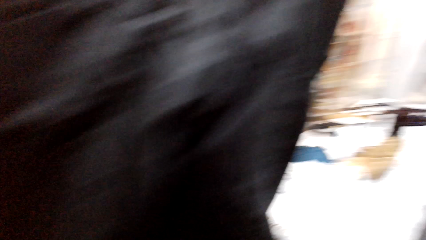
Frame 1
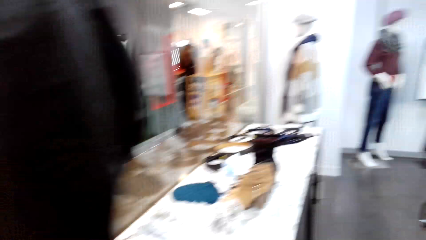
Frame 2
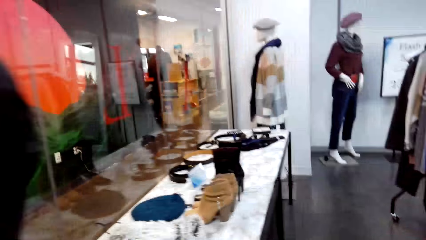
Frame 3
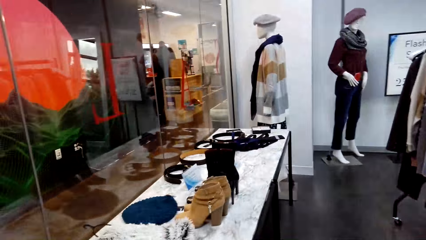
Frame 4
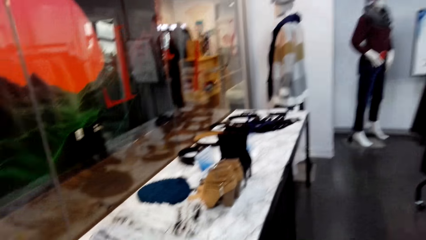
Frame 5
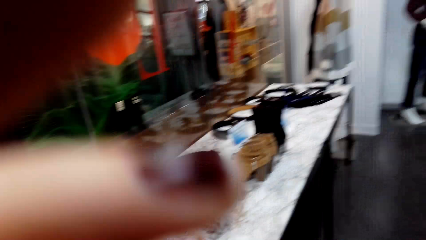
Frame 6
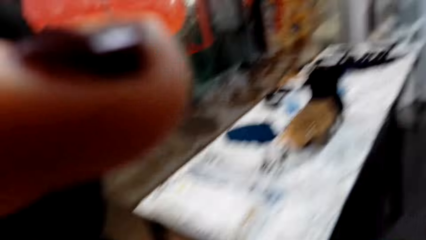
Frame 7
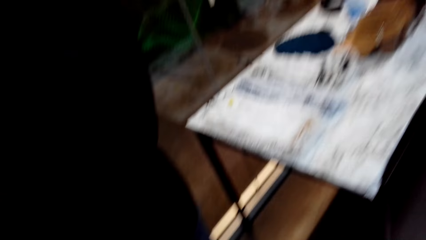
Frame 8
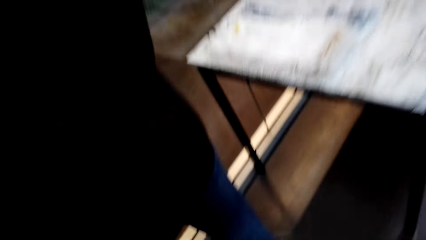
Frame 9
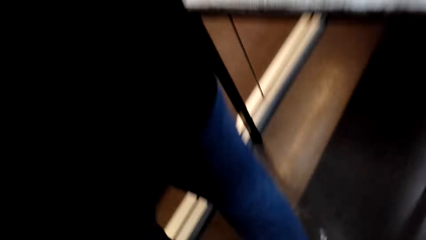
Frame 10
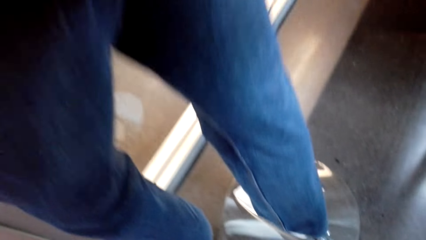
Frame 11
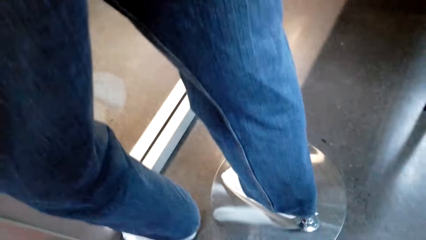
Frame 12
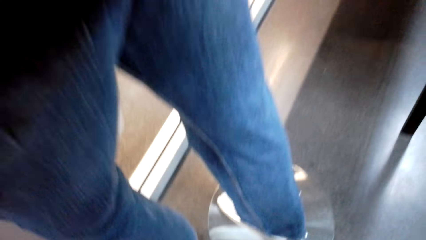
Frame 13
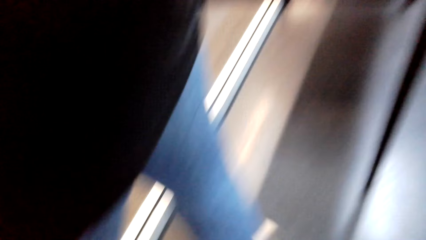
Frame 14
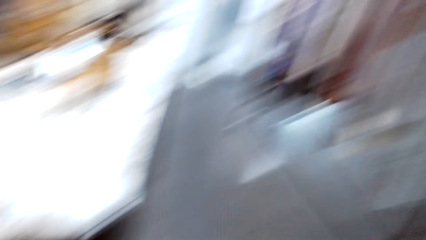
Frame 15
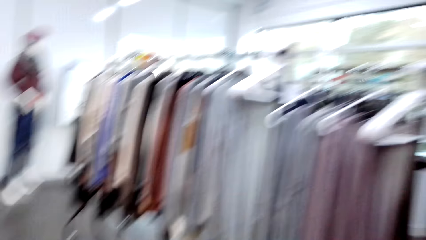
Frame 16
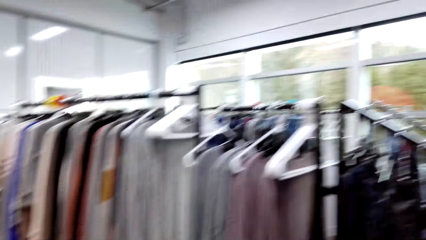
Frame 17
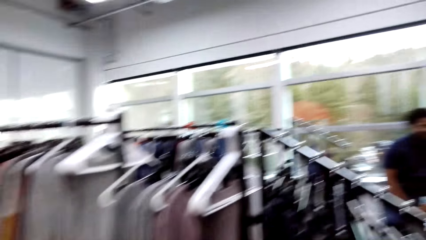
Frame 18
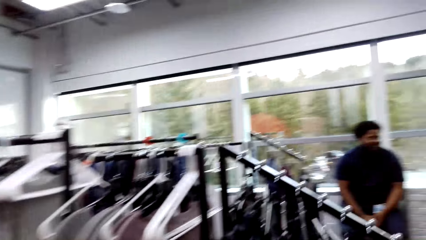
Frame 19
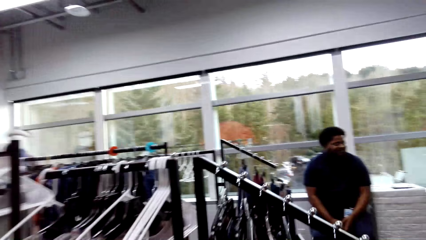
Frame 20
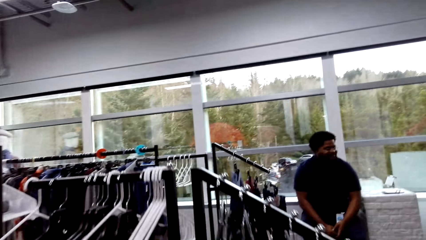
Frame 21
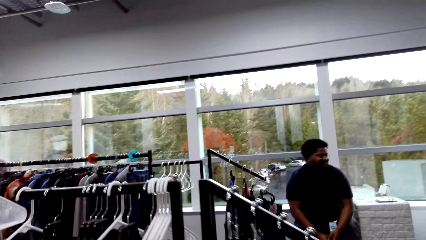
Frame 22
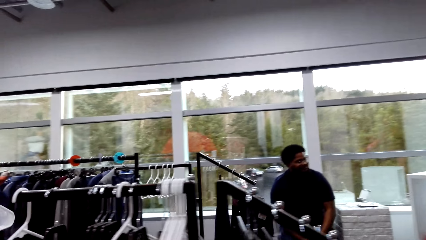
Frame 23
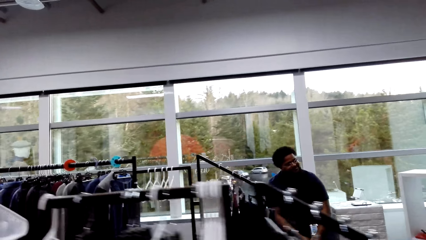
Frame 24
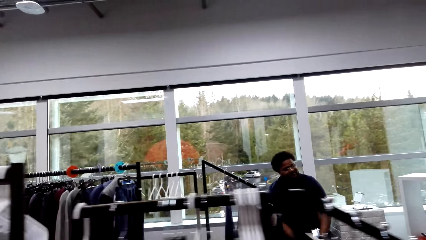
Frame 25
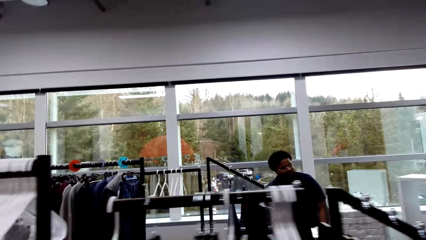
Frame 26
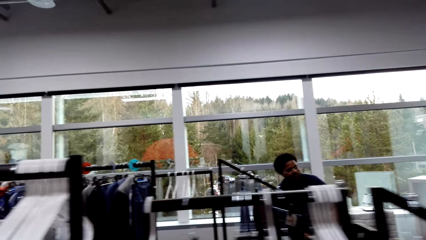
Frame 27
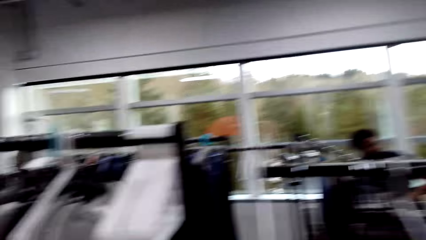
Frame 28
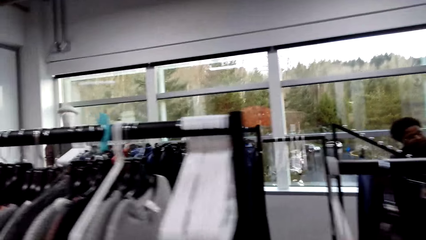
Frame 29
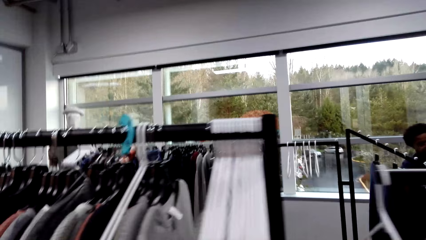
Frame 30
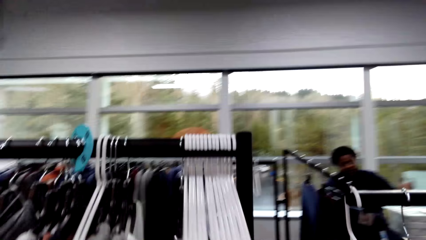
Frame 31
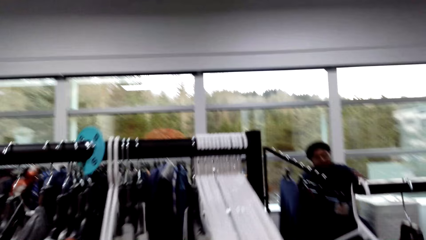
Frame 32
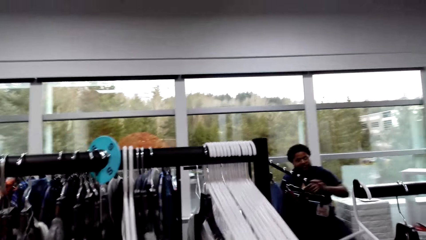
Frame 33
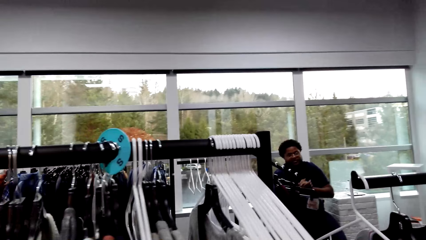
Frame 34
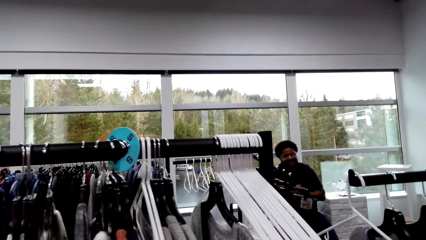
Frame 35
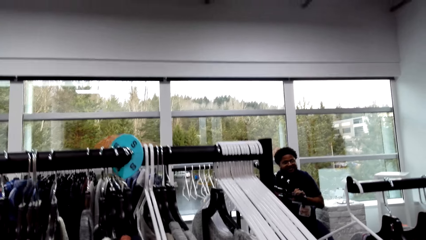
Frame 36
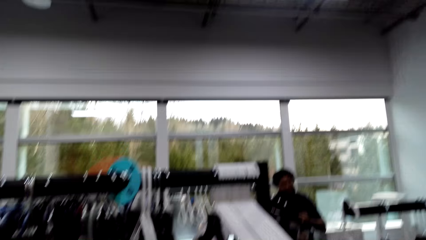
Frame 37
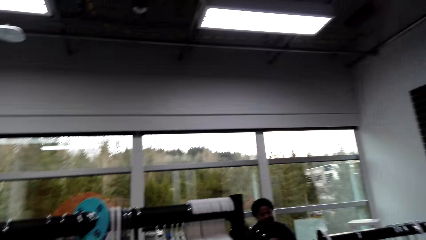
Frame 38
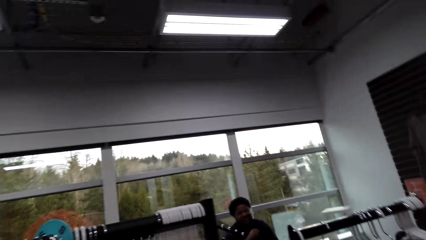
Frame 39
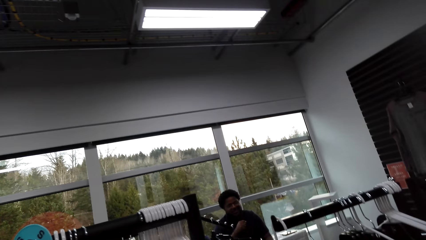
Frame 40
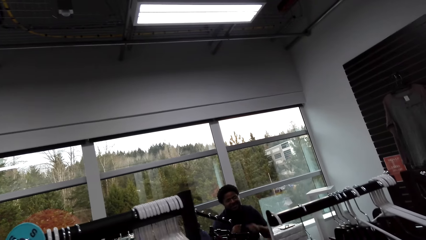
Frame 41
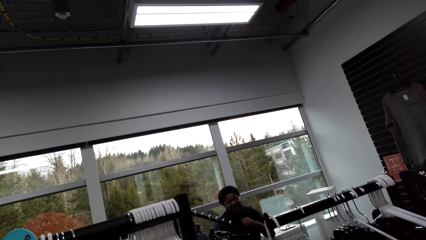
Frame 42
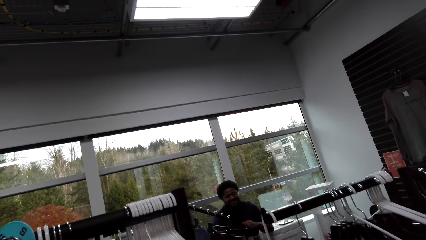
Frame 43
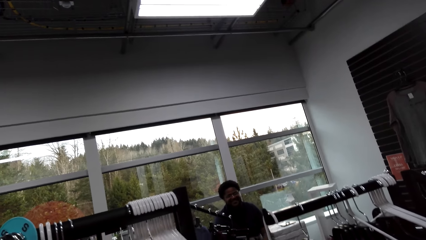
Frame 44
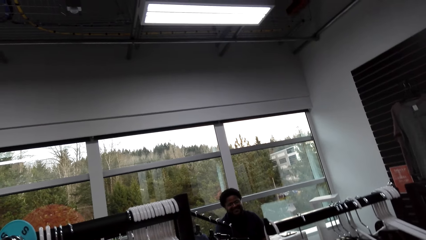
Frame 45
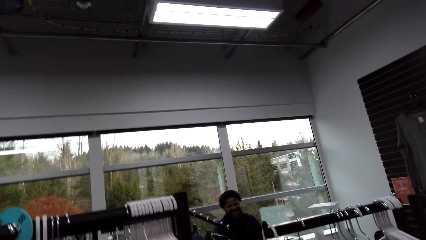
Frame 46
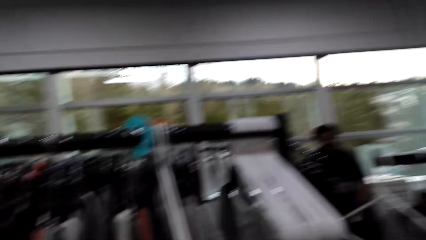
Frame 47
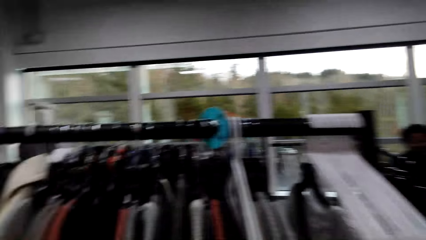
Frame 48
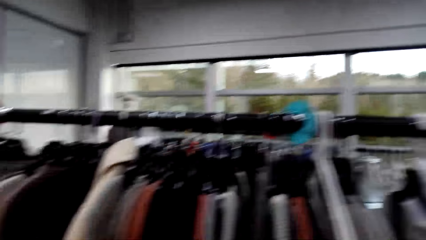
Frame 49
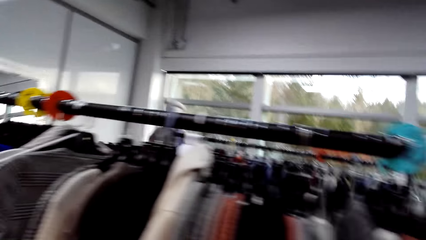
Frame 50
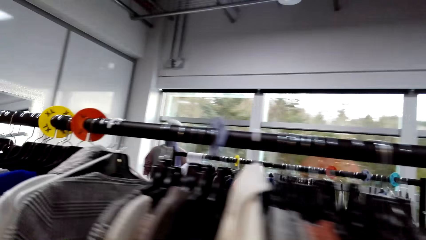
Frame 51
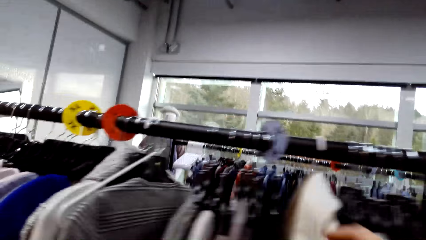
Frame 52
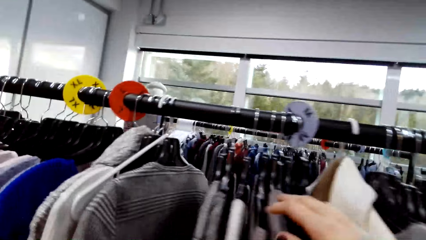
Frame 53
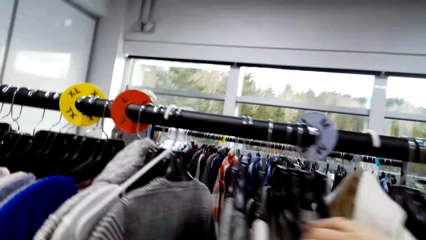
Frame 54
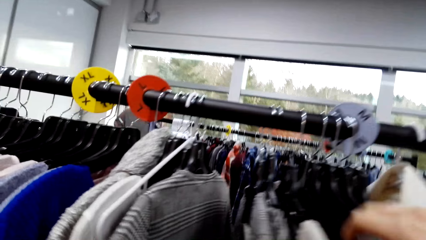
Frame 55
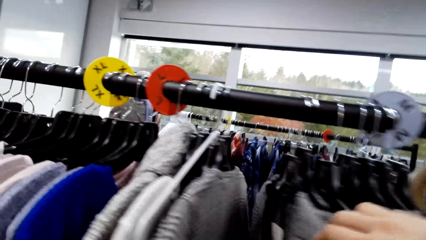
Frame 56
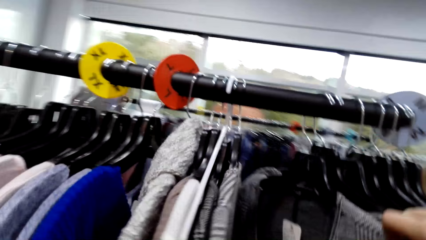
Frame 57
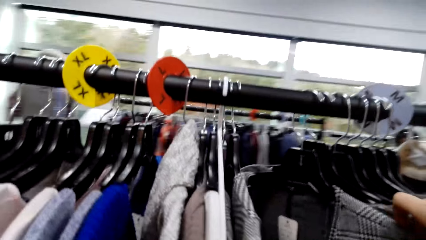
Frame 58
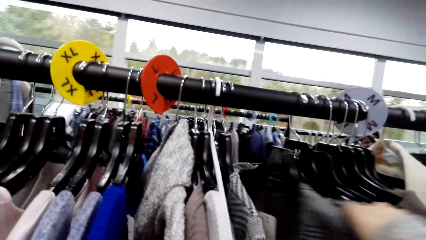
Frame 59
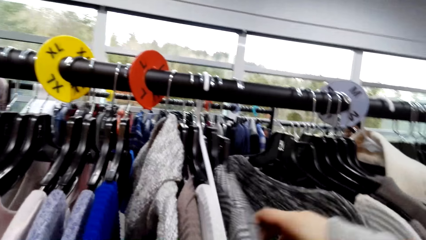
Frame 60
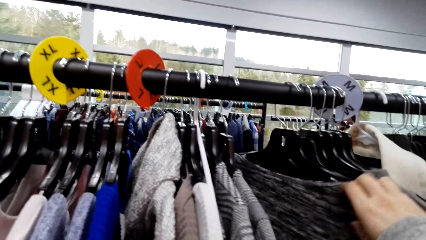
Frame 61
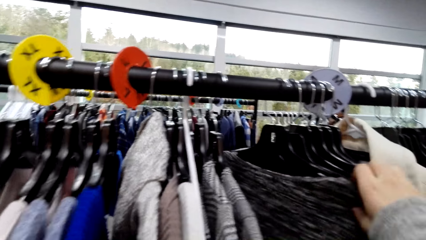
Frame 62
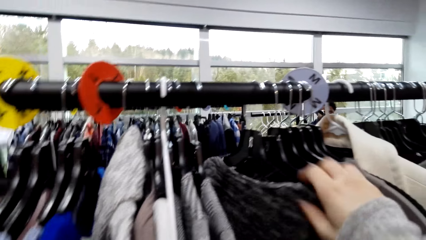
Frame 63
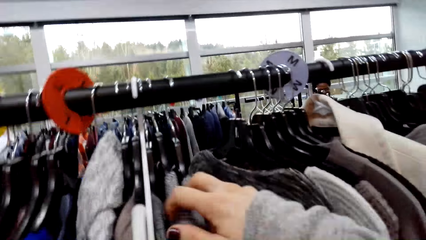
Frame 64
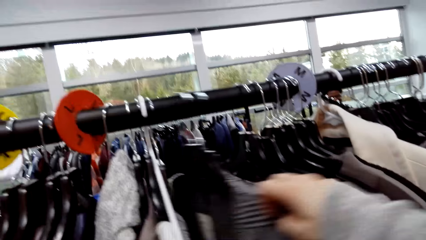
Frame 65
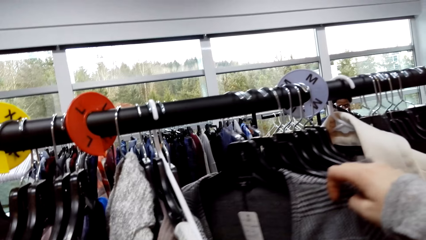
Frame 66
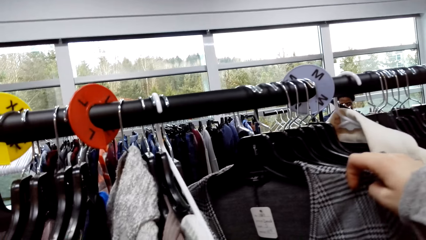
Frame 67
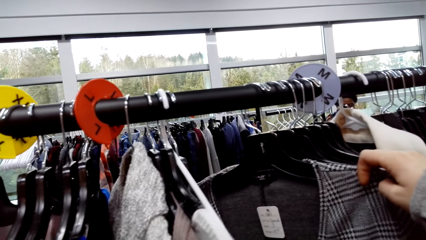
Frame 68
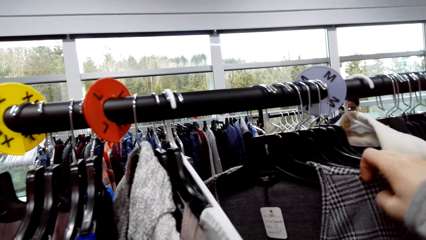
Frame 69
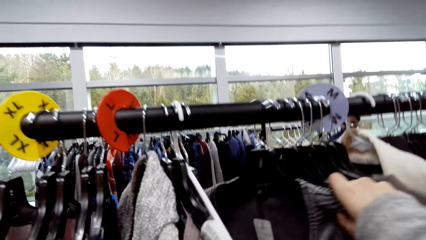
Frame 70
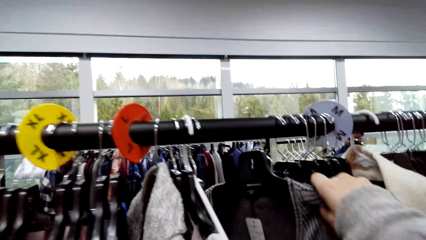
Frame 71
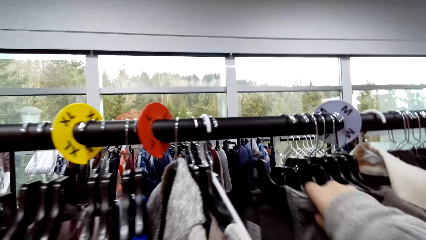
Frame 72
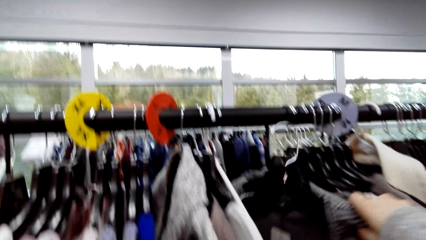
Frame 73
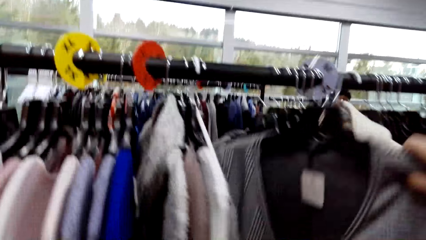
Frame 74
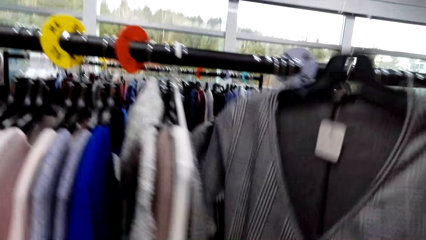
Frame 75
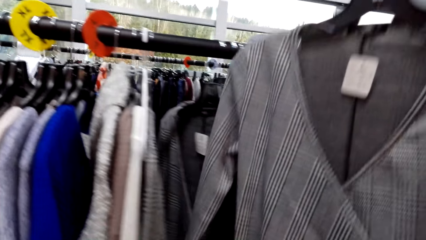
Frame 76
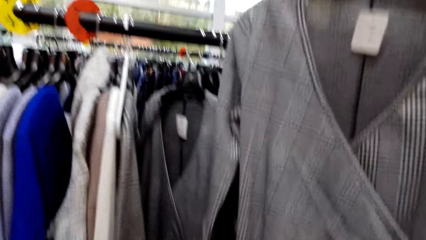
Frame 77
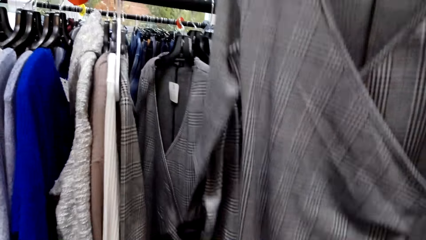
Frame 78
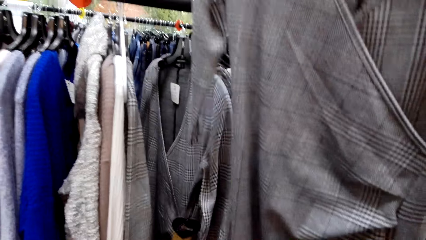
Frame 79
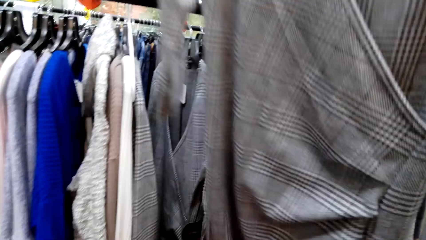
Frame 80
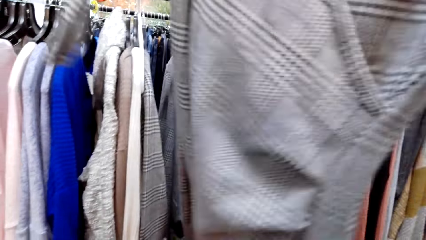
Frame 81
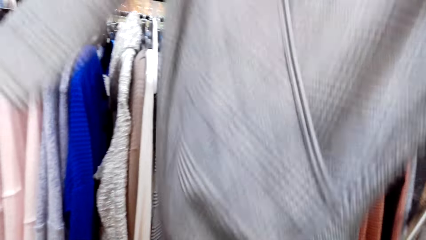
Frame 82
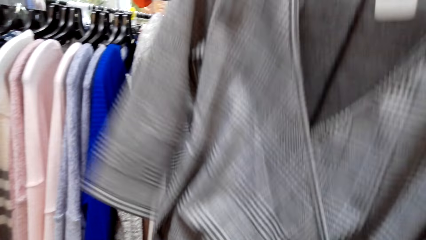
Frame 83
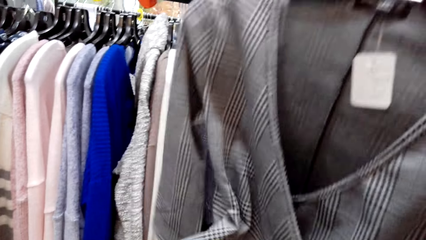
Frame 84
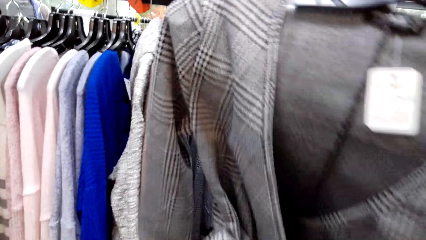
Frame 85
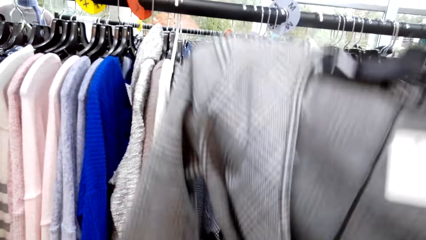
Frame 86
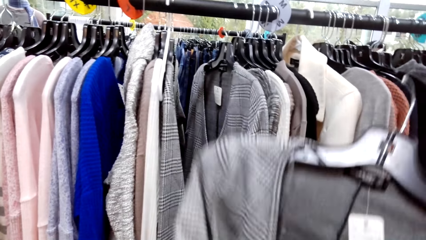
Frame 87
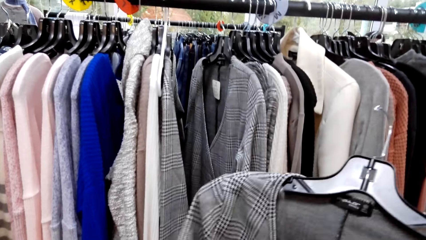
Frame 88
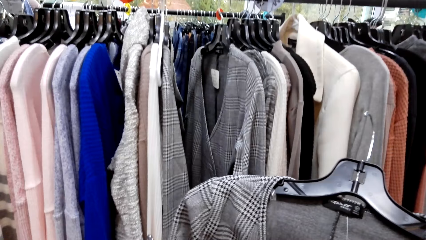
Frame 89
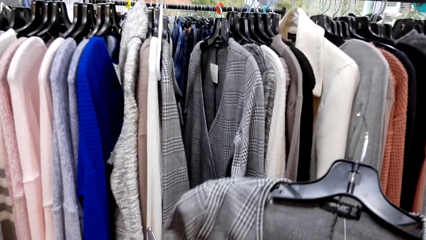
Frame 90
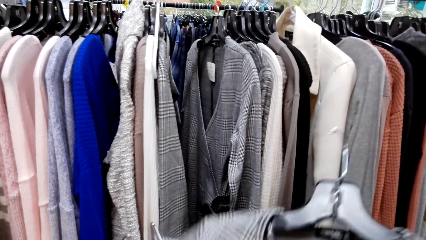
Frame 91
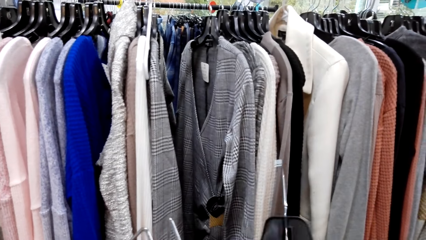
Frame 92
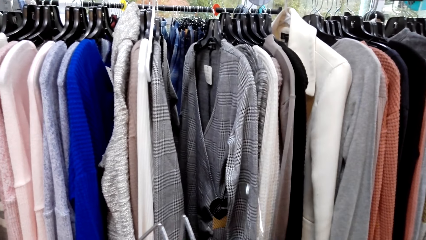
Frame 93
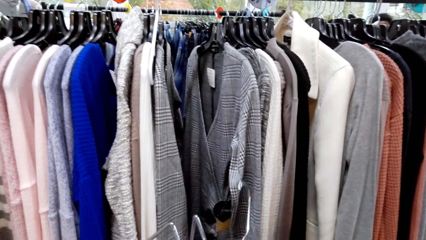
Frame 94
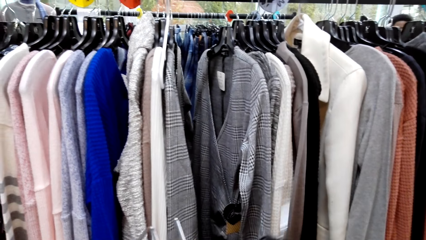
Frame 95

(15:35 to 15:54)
The camera wearer walks in the room. They converse with a man. They touch something. They stare at the man. They stare at the blouses. They pick up a cloth with the right hand. They move the blouse to the left hand.
